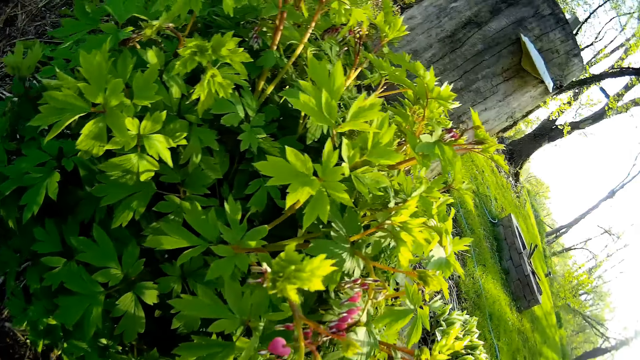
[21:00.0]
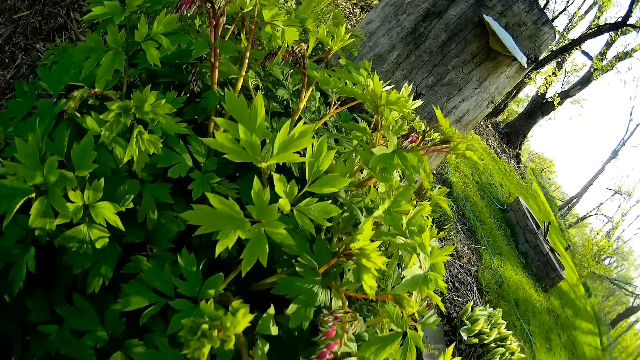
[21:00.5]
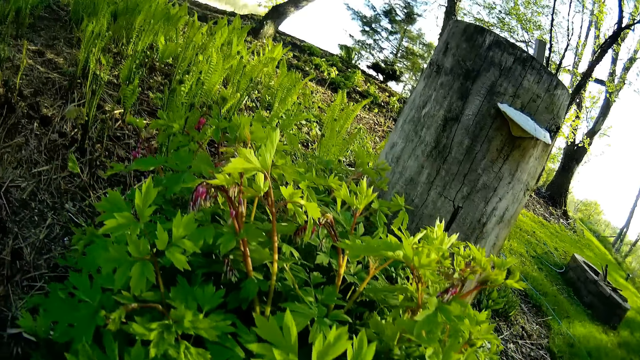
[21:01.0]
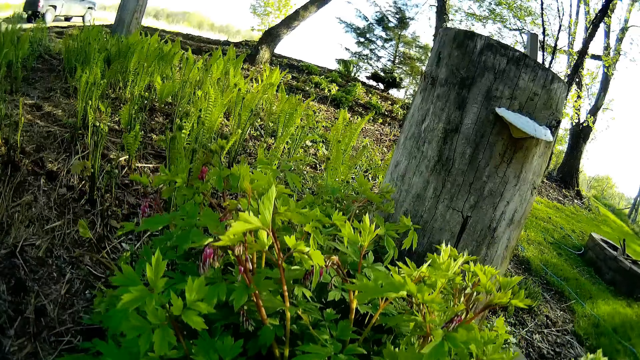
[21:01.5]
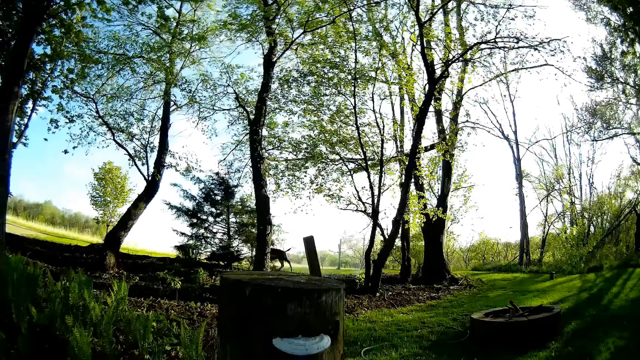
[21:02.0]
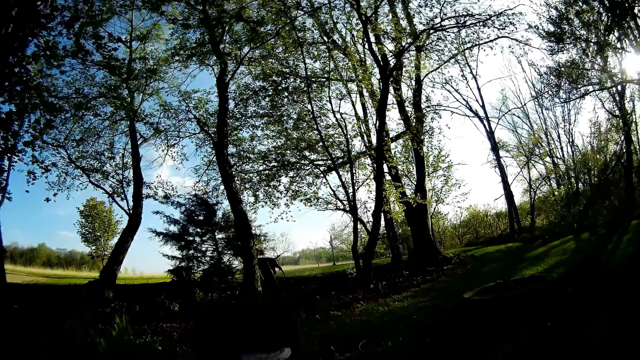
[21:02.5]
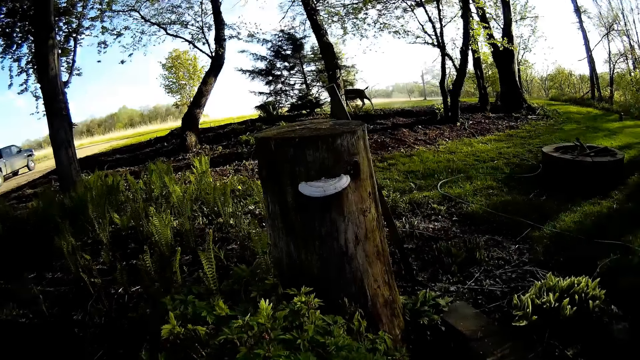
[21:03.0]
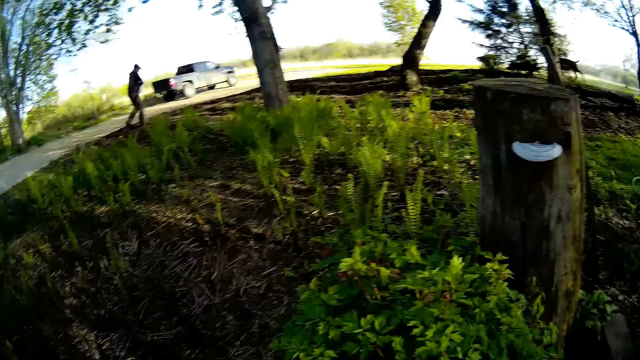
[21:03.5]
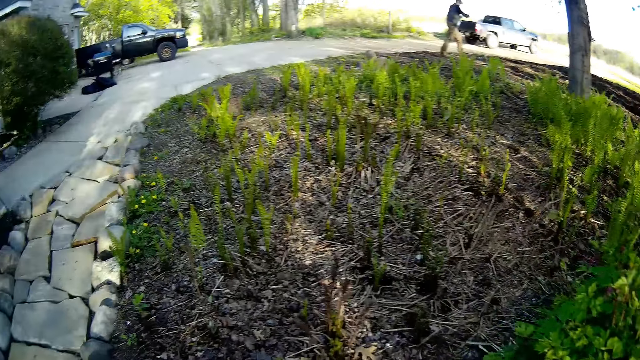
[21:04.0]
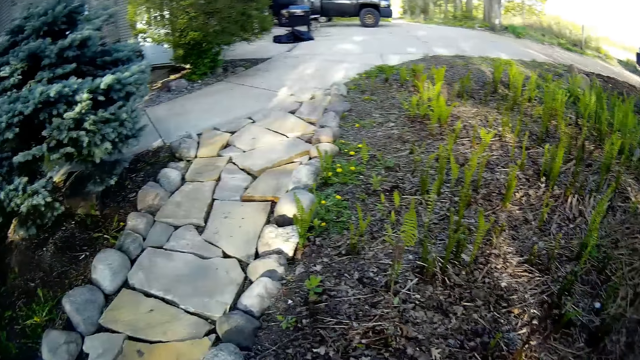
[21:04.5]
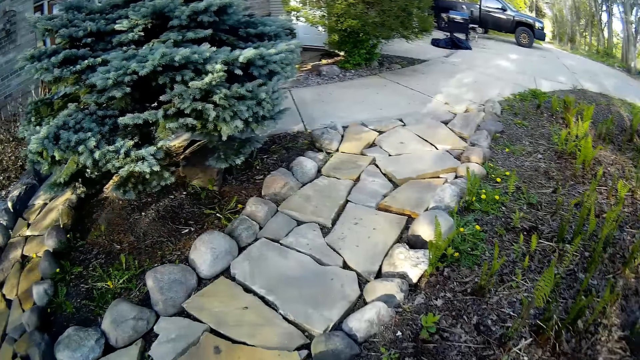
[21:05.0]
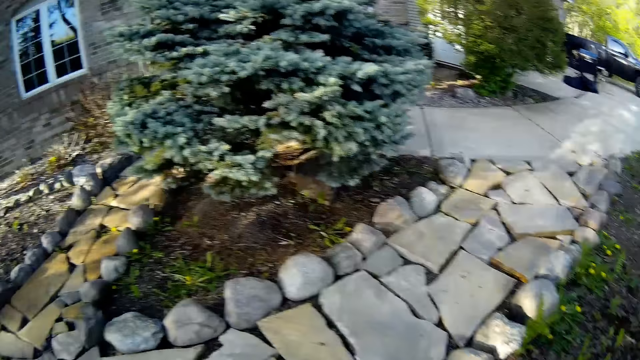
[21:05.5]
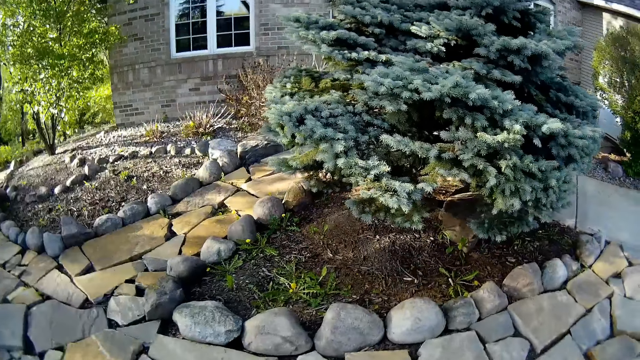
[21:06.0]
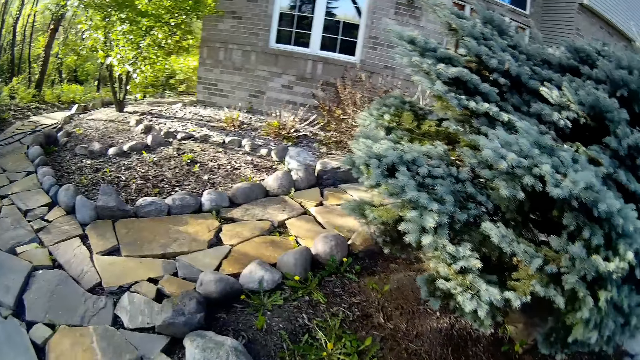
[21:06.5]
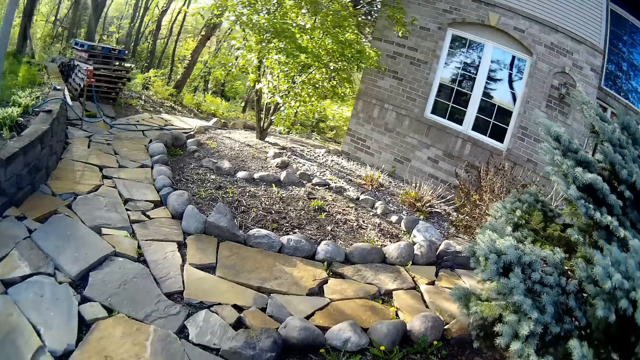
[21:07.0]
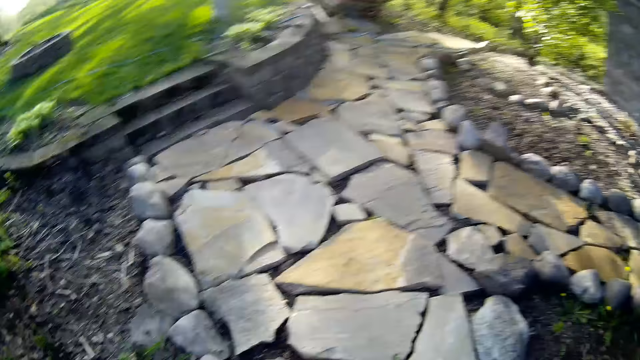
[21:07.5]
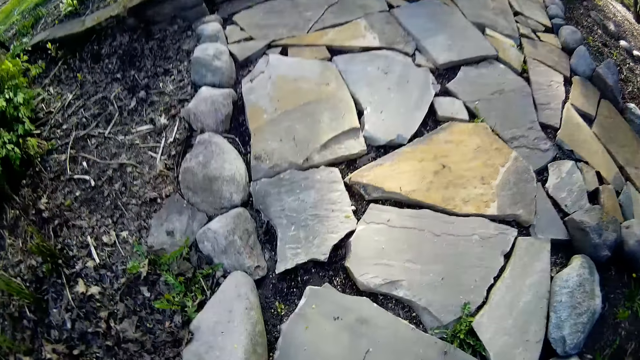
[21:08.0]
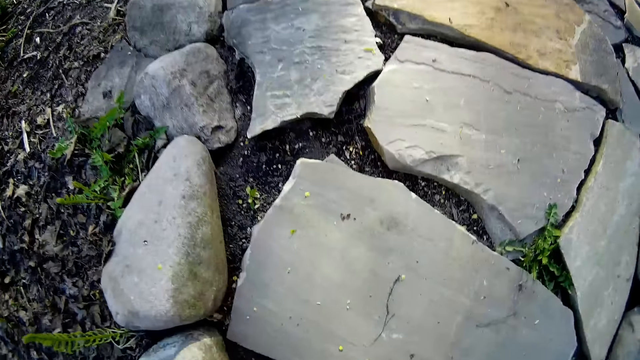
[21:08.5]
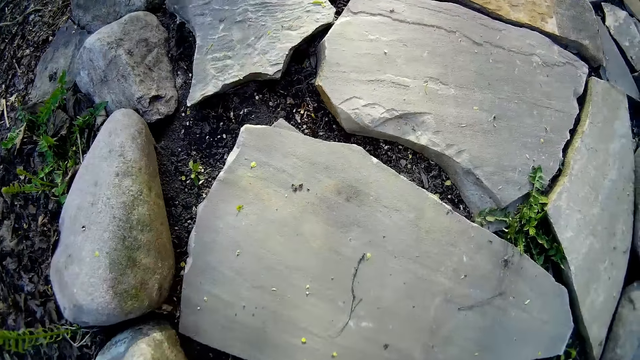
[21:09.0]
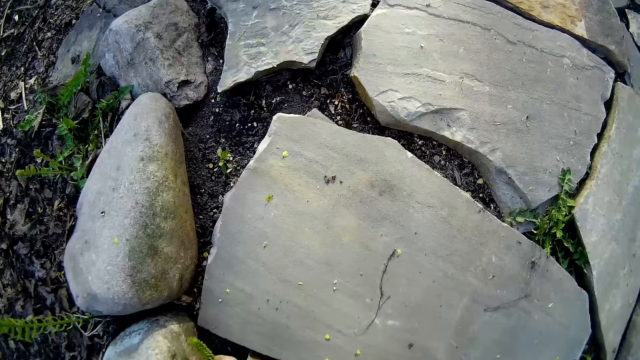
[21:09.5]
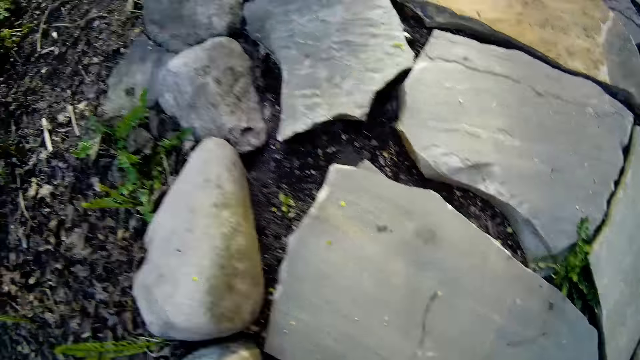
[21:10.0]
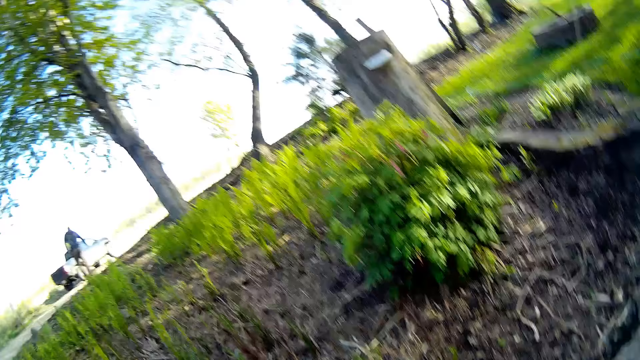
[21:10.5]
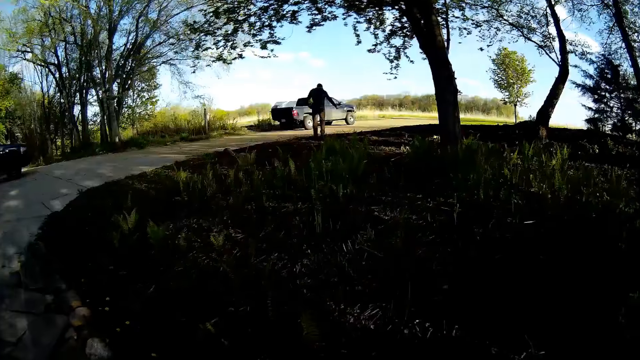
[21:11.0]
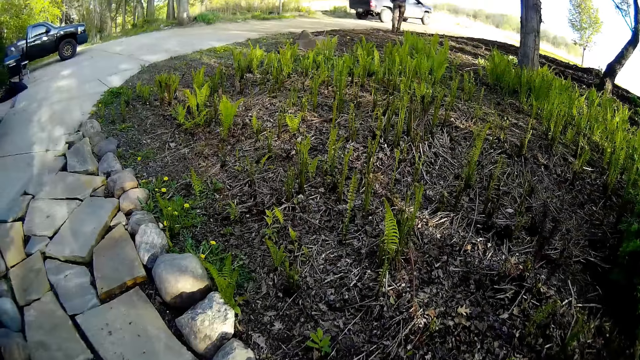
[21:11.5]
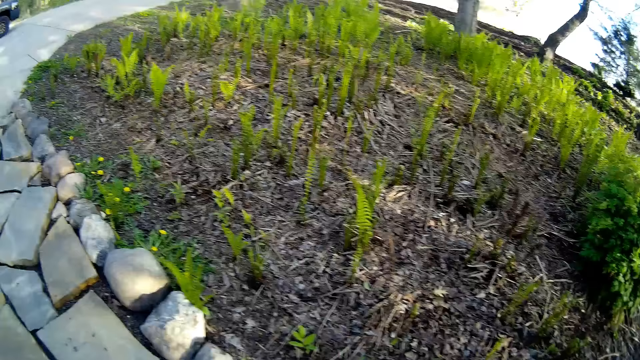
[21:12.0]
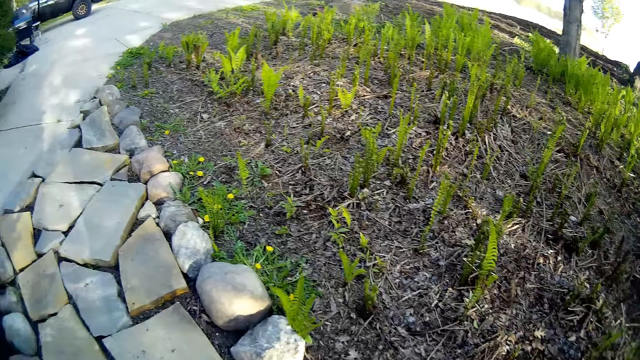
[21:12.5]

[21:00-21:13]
The camera wearer looks around. She talks. She uproots a small plant from the ground with her left hand.

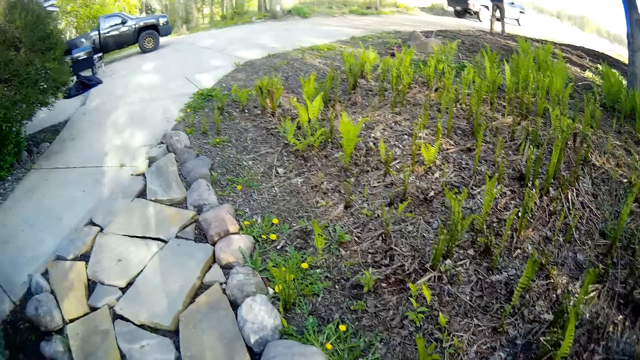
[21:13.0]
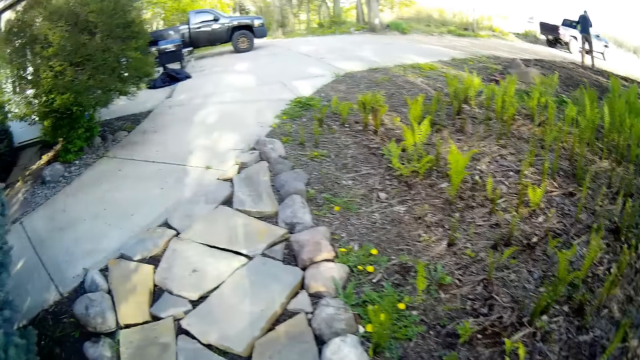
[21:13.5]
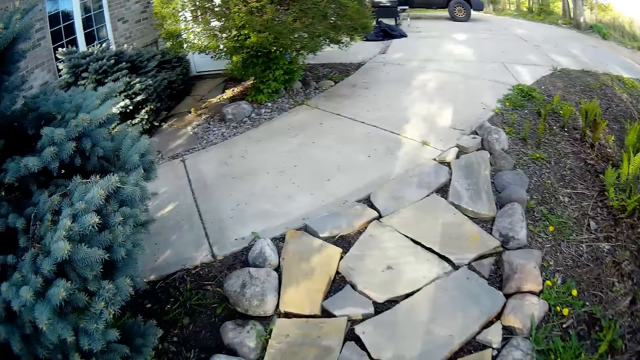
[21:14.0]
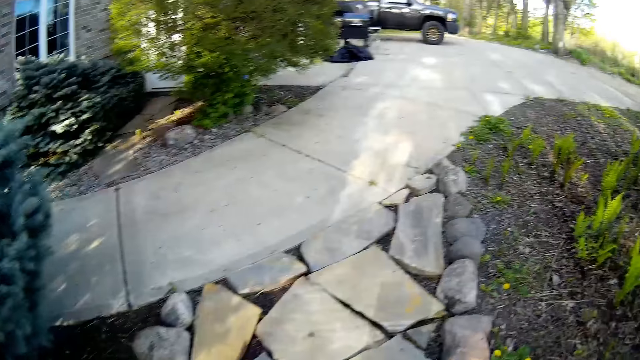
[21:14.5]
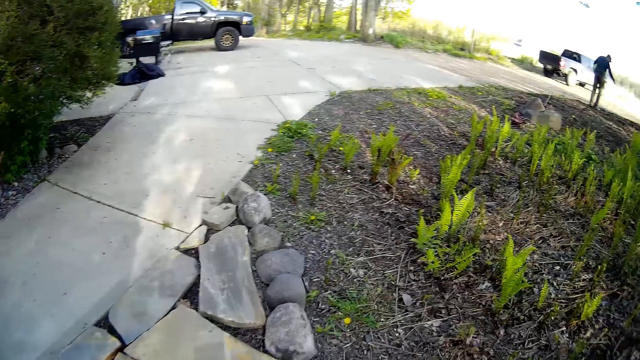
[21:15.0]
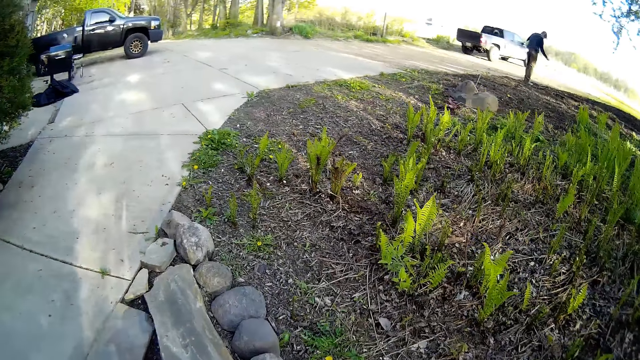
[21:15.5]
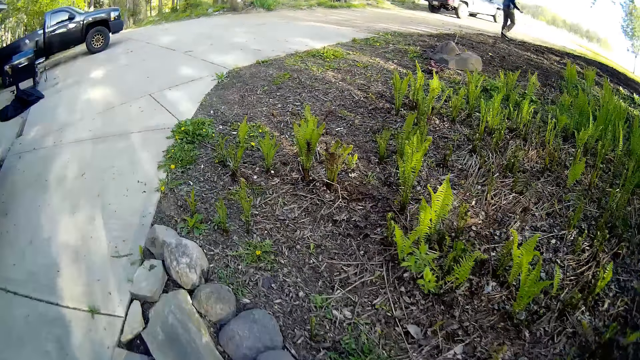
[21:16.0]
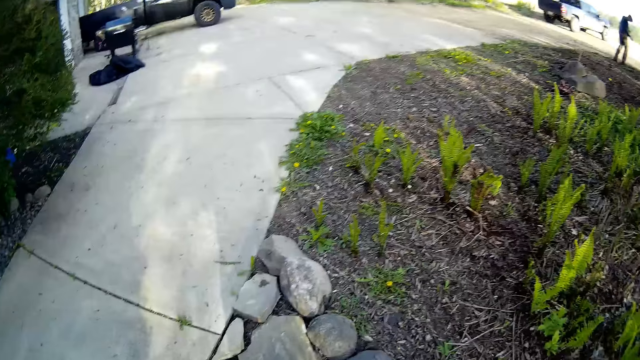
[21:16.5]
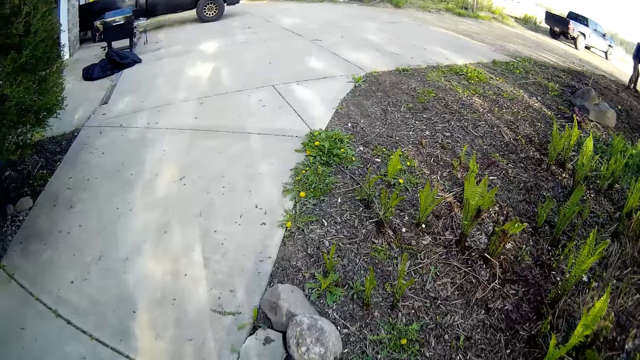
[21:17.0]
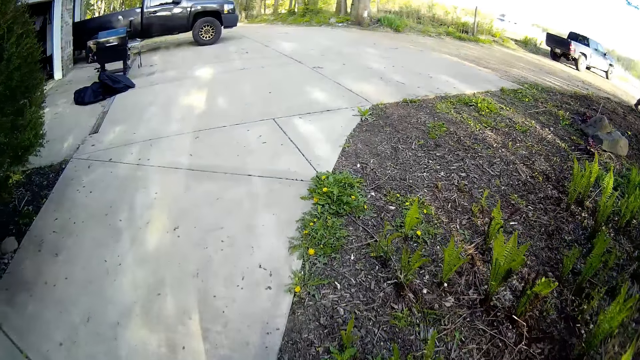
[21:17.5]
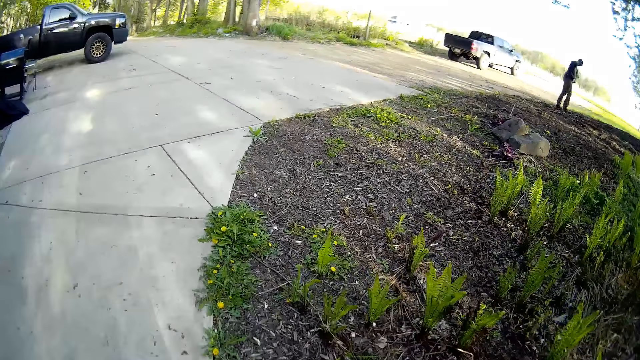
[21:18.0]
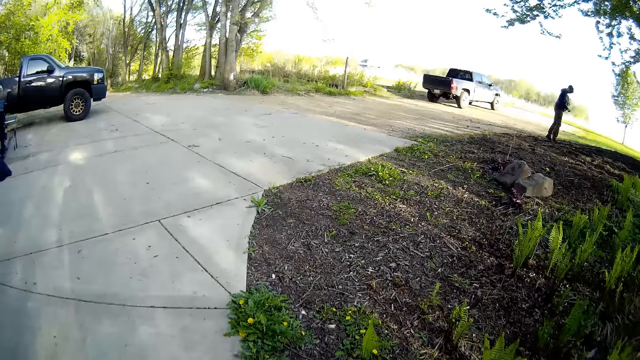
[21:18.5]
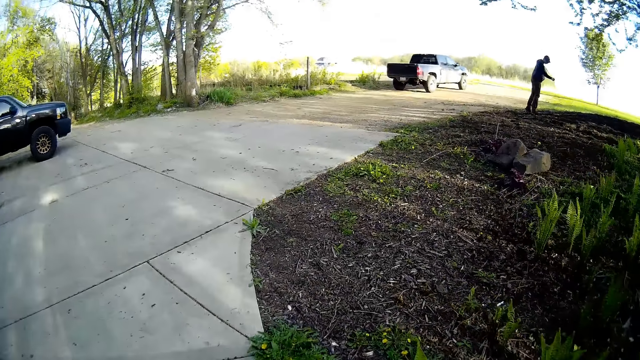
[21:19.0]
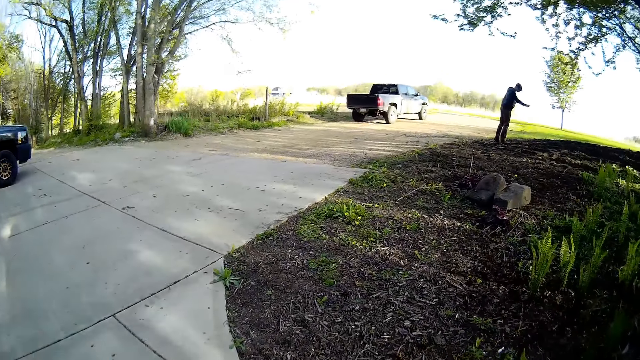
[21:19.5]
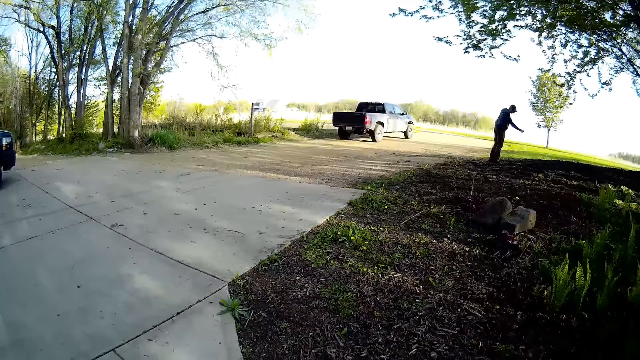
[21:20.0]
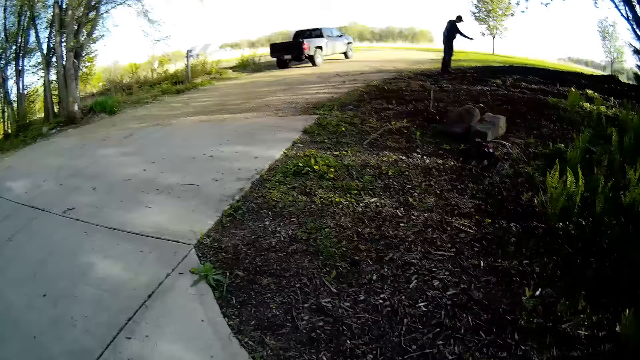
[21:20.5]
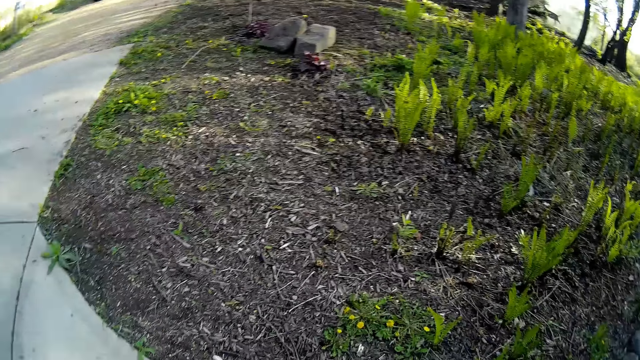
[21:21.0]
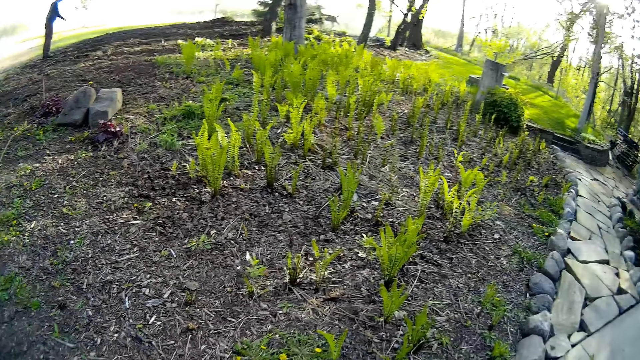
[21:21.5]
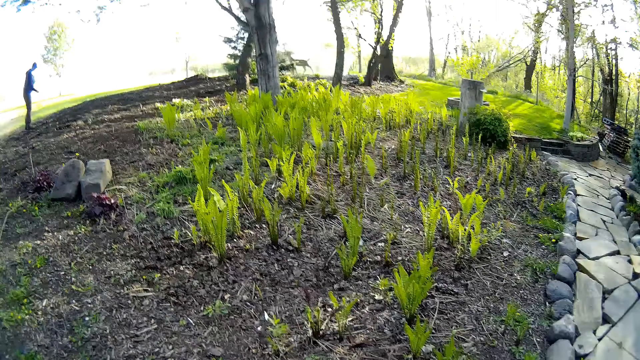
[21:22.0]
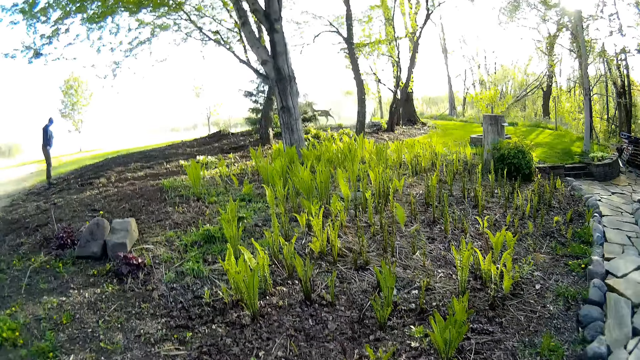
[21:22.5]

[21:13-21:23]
The camera wearer walks. They converse with the man. The man spreads seeds on the tilled bed with his right hand.
